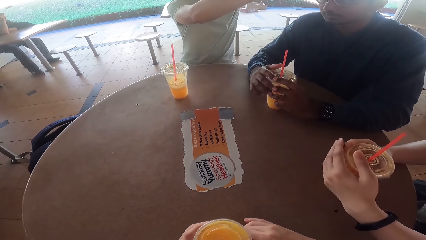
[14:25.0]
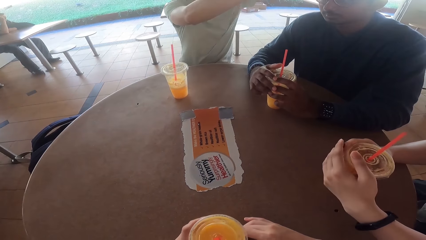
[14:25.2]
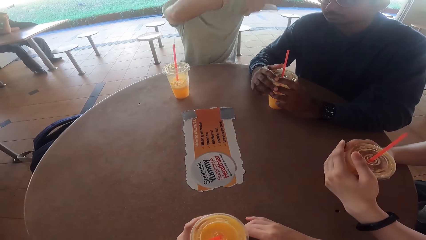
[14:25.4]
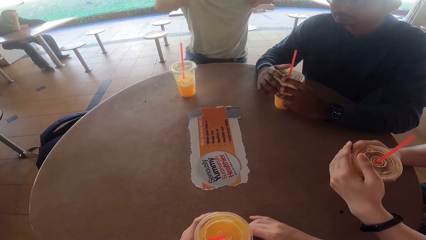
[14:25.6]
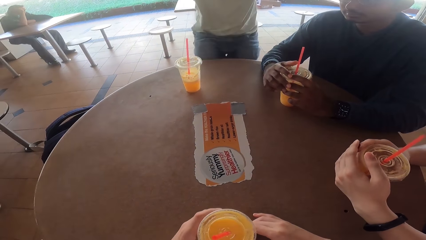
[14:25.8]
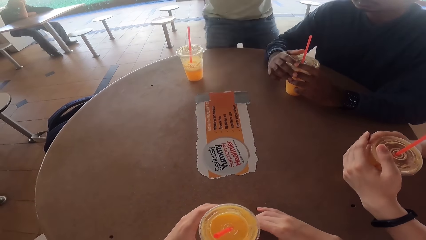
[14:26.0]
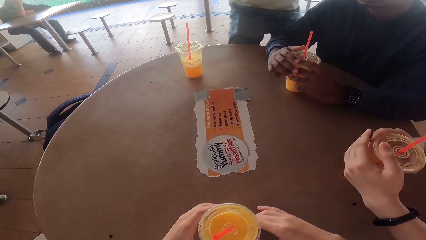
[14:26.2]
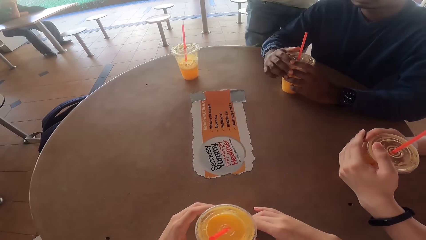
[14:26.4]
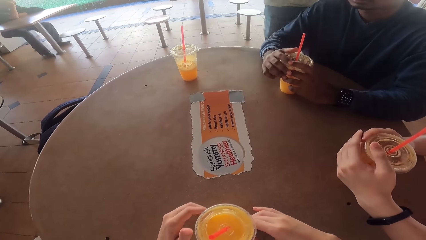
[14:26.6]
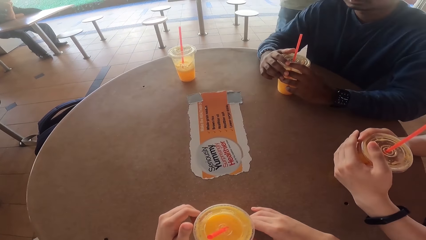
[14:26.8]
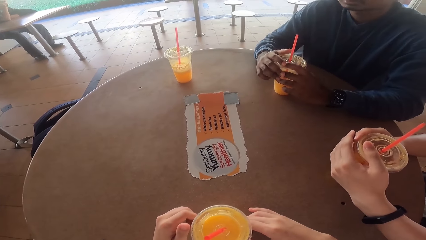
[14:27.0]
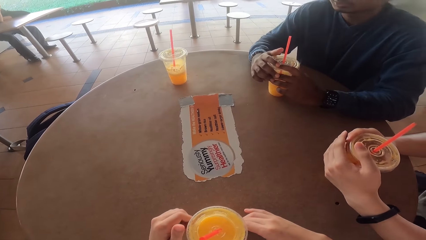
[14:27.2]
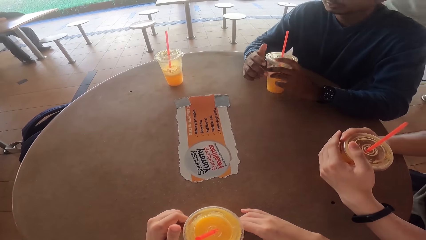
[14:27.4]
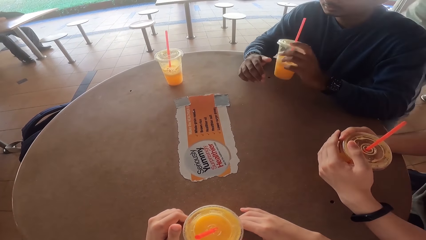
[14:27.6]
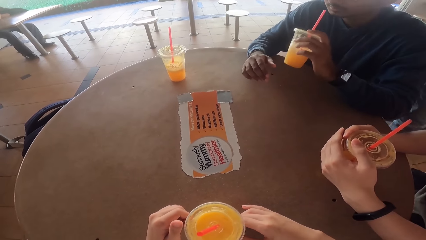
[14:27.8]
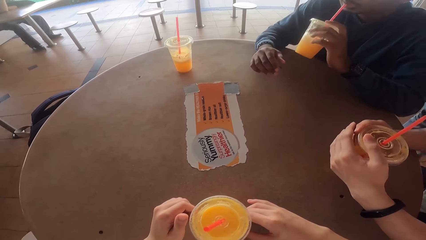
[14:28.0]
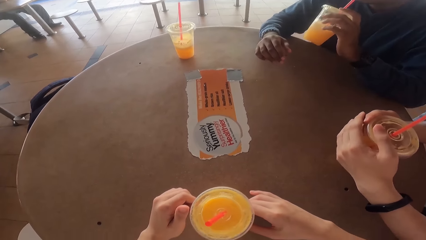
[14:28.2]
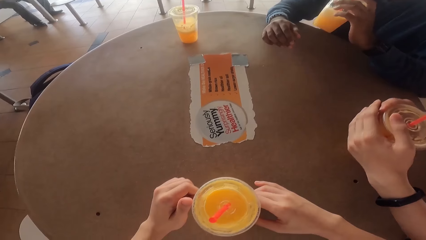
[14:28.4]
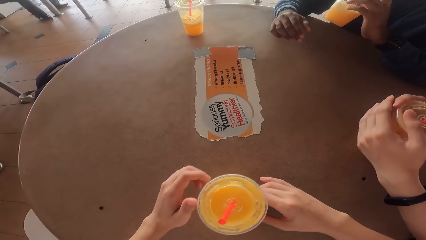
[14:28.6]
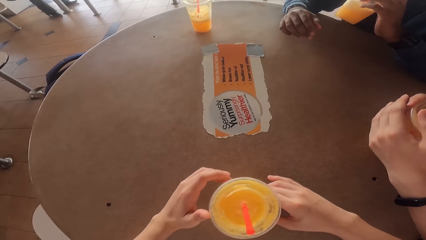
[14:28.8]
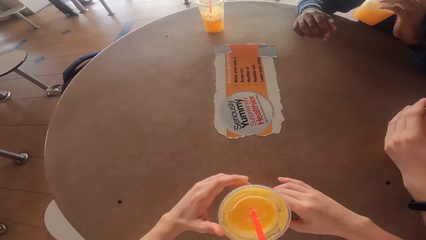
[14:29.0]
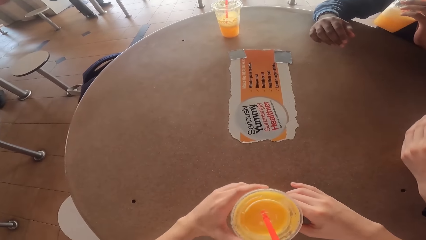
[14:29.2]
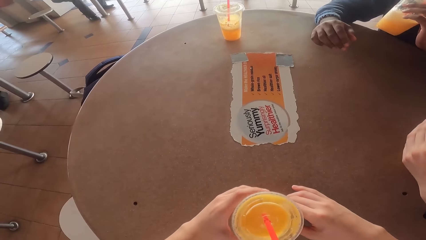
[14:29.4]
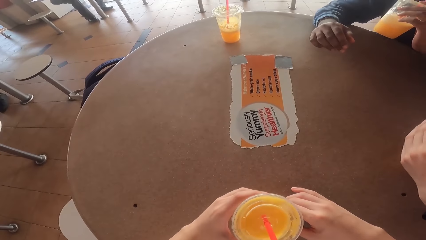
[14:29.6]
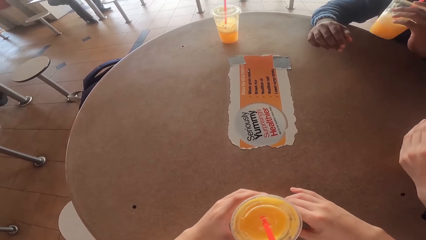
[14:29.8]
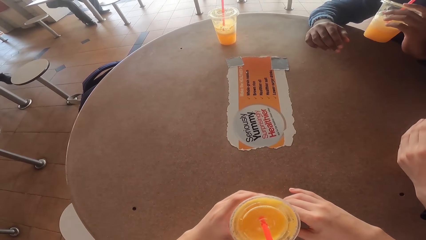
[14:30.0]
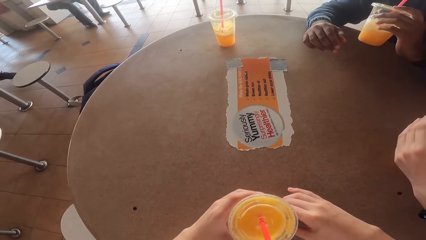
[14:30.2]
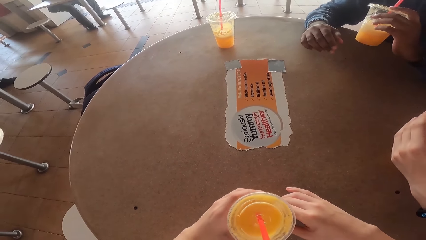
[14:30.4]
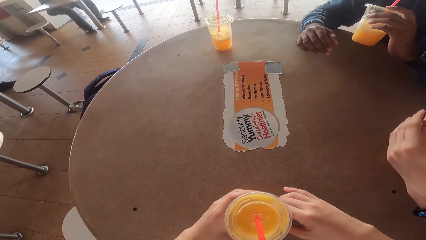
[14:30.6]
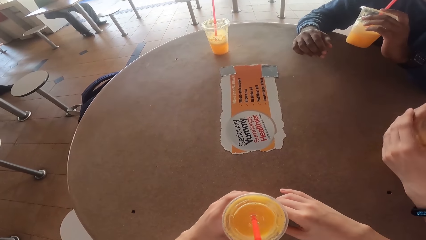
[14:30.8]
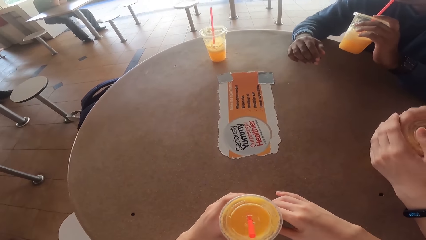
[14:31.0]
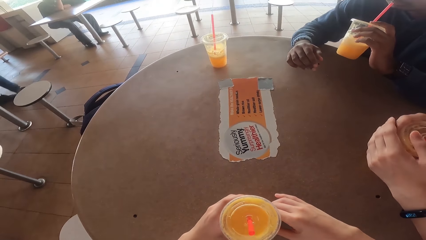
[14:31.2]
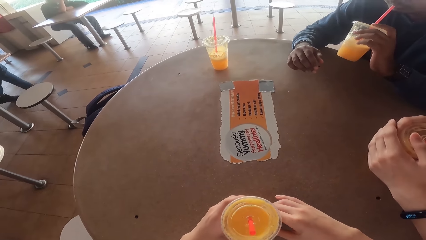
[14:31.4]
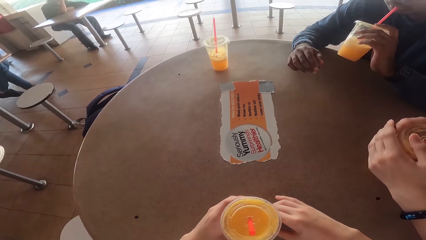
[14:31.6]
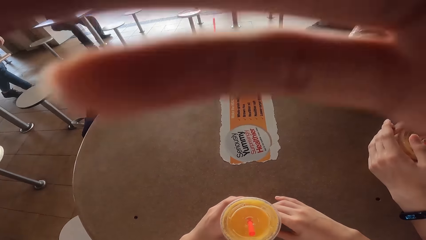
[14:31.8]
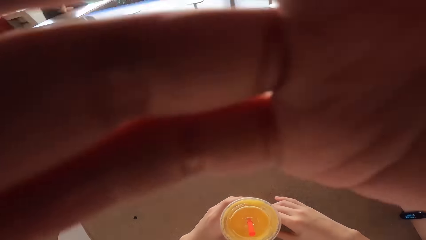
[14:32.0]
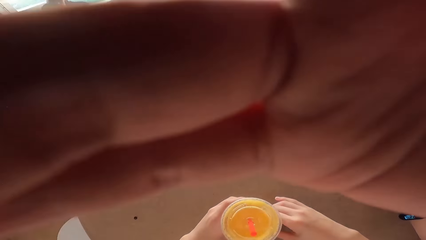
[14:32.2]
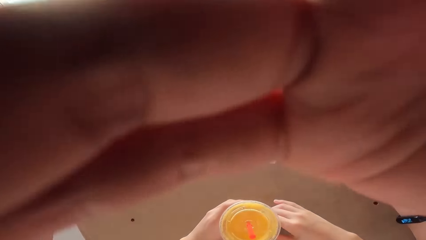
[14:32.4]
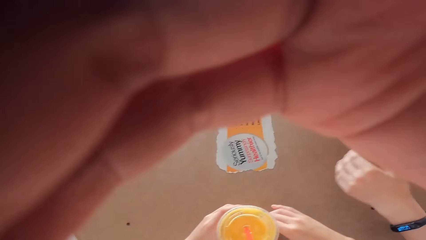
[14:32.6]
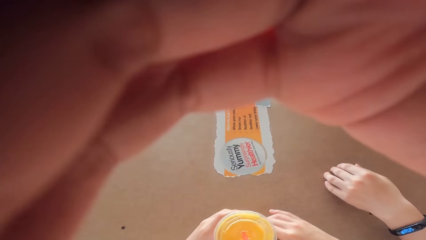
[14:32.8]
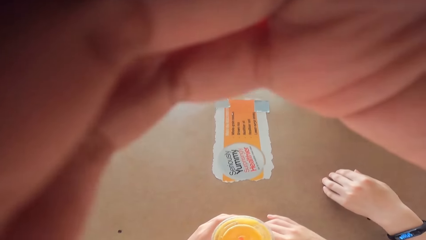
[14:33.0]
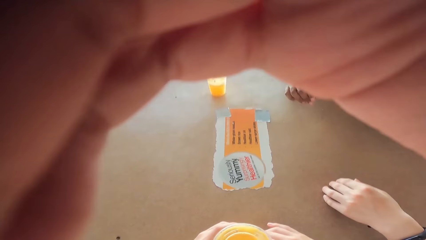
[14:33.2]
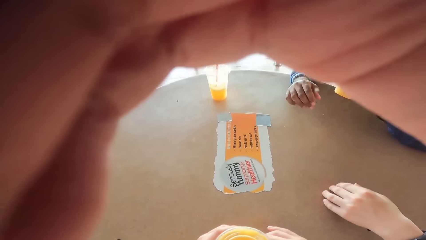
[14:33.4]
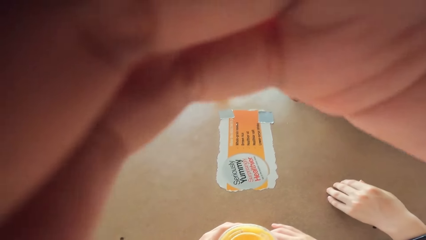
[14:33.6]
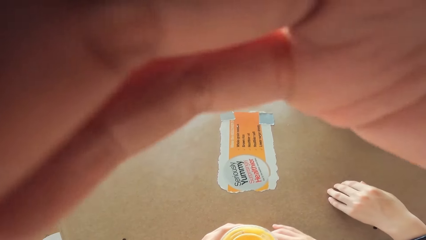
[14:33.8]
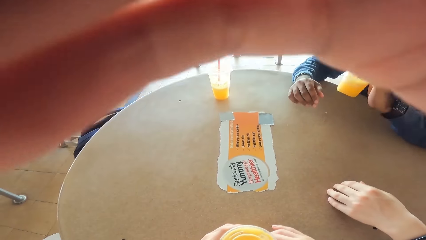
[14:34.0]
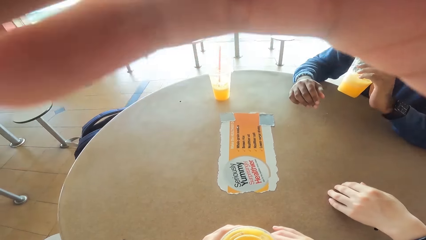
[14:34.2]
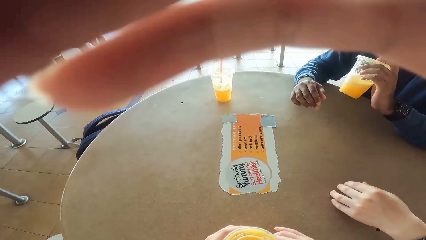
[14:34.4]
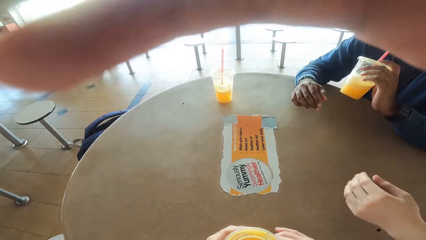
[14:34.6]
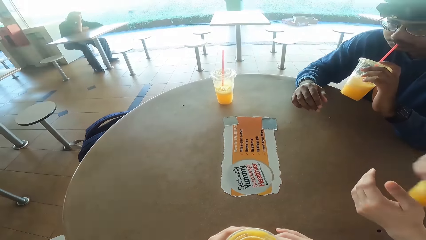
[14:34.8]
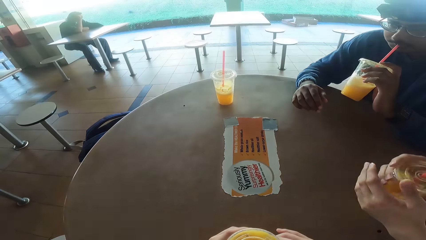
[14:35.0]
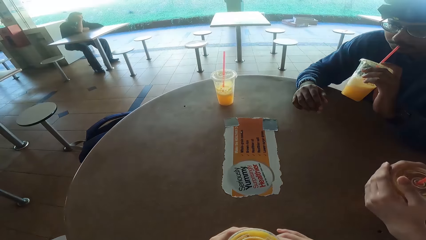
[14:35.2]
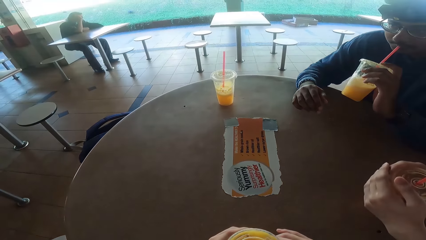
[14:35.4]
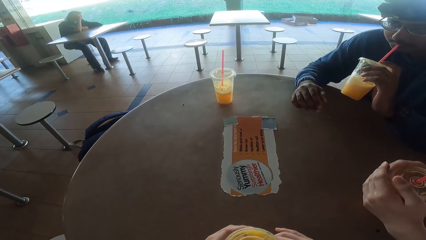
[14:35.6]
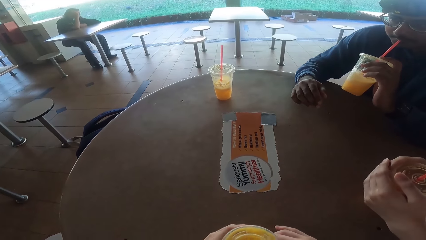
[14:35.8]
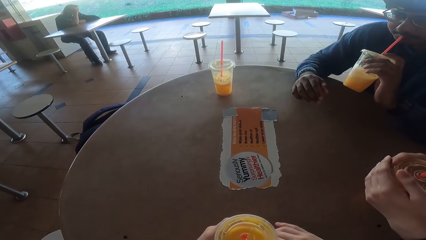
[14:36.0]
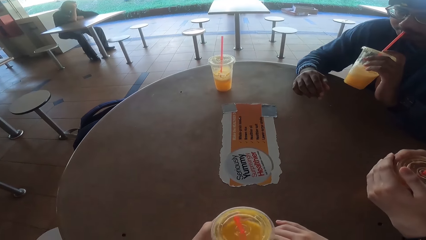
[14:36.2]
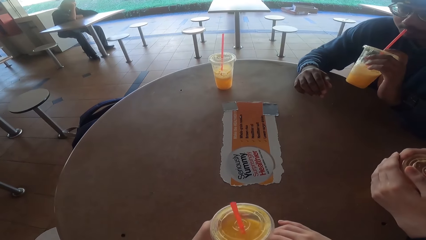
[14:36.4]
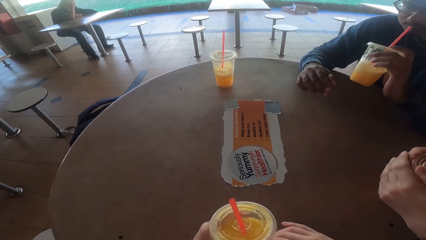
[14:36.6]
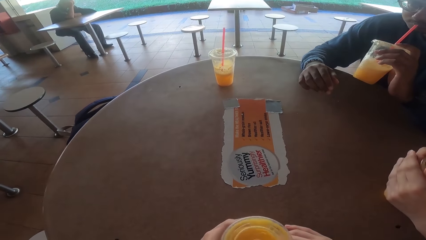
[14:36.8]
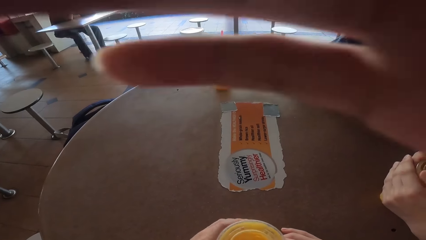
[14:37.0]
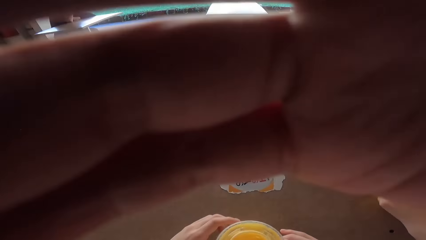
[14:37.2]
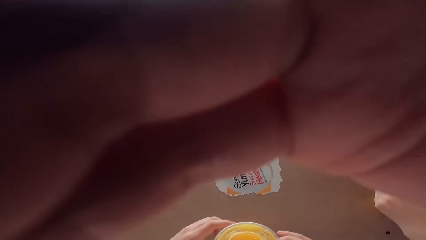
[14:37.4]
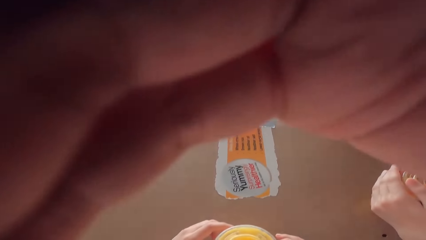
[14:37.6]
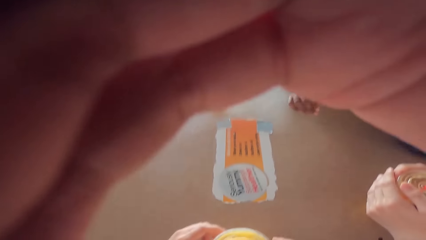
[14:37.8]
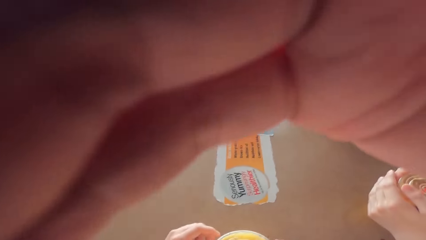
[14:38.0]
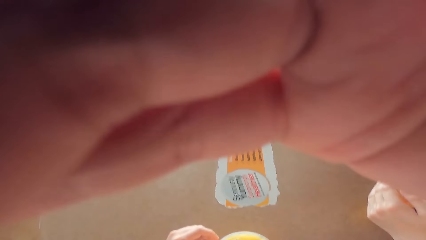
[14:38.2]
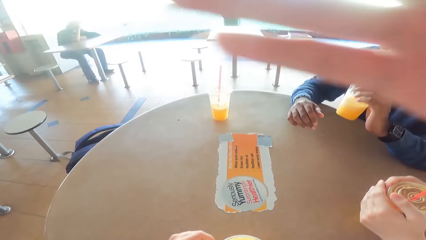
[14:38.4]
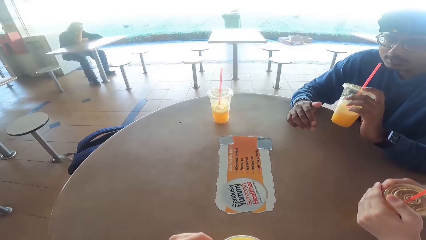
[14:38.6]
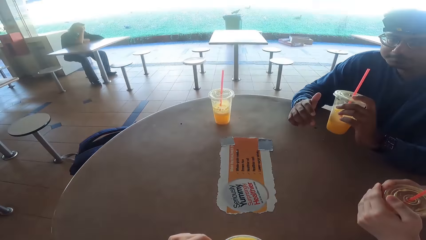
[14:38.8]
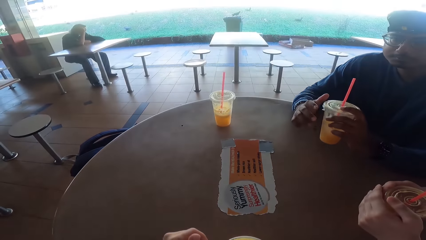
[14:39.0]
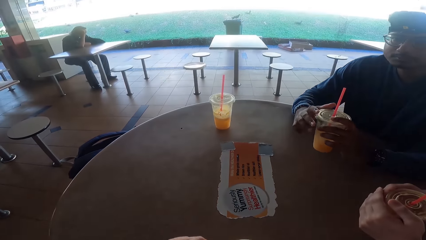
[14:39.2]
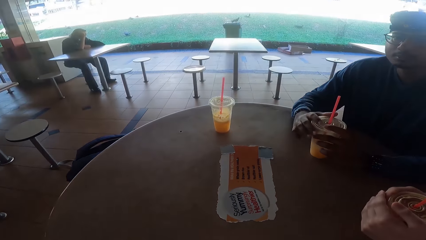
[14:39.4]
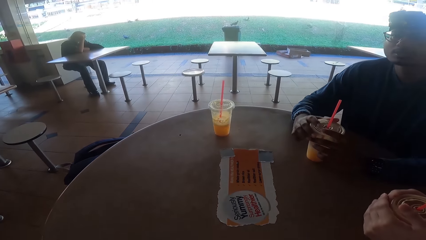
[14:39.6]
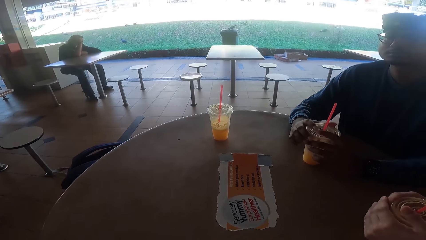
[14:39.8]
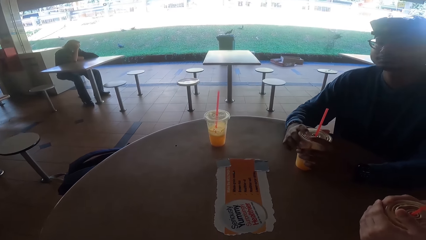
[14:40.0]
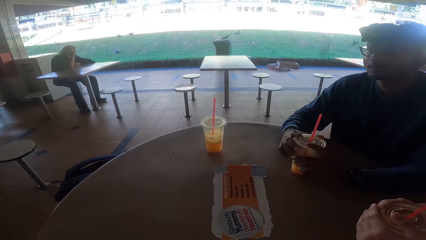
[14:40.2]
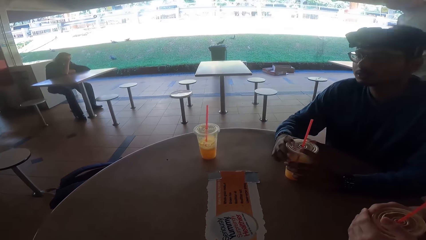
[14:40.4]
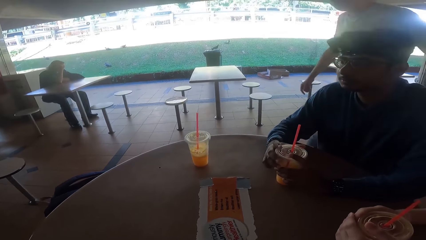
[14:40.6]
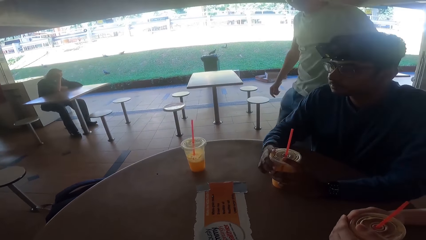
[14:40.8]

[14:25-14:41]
The camera wearer, a person and another person have a drink. The first person stands up. The first person walks away. The other person drinks the juice. The first person moves to the right side. The camera wearer adjusts the camera. The other person puts the juice on the table. The first person comes back to the seat.
